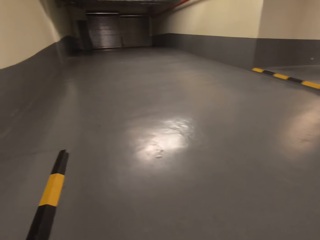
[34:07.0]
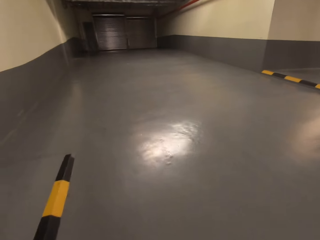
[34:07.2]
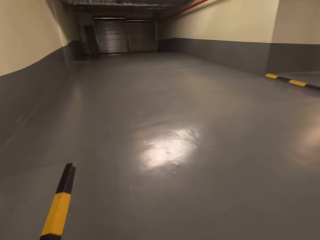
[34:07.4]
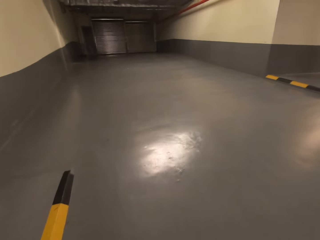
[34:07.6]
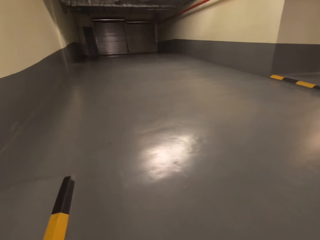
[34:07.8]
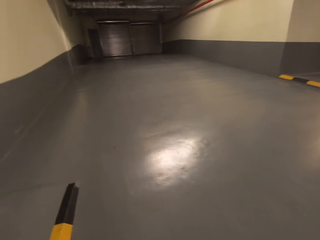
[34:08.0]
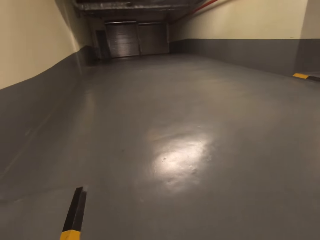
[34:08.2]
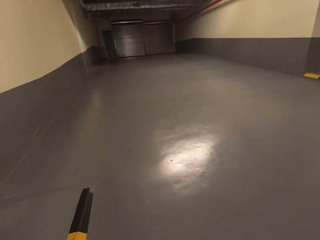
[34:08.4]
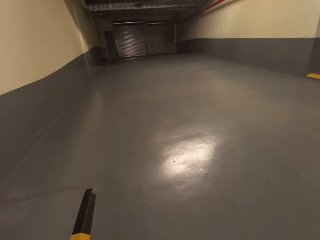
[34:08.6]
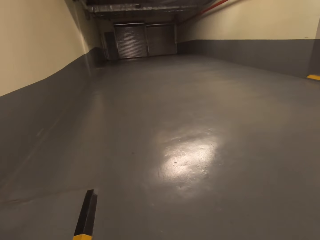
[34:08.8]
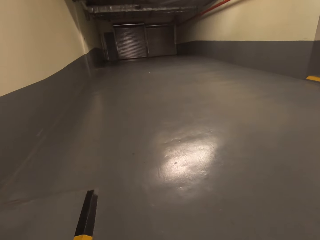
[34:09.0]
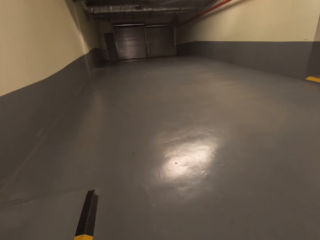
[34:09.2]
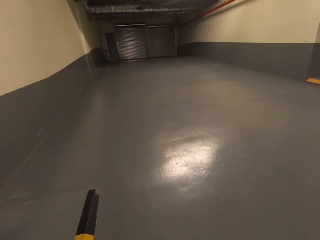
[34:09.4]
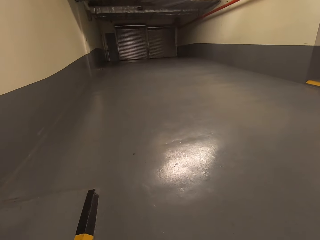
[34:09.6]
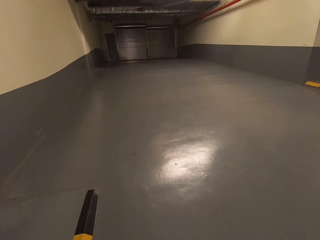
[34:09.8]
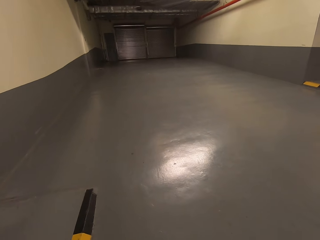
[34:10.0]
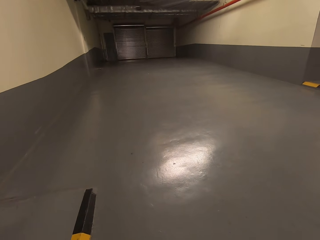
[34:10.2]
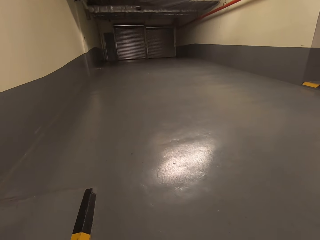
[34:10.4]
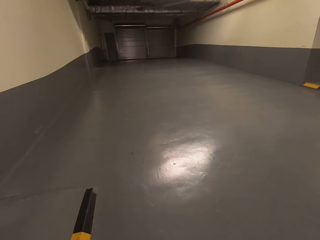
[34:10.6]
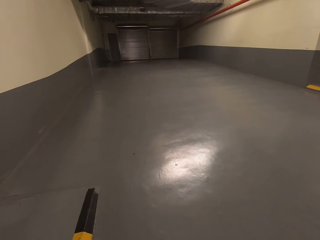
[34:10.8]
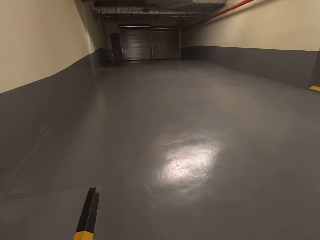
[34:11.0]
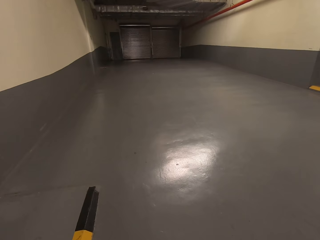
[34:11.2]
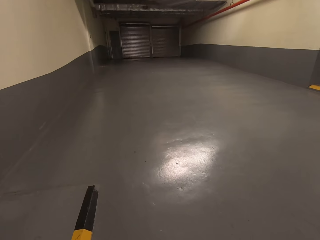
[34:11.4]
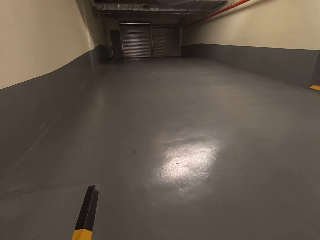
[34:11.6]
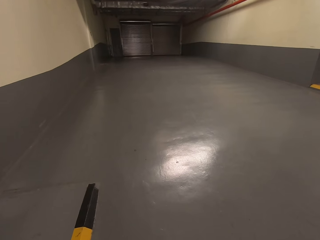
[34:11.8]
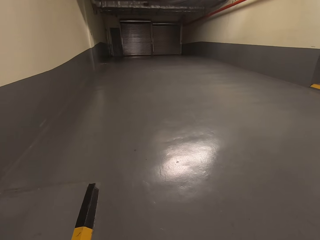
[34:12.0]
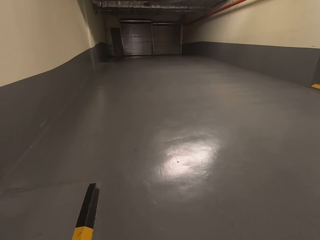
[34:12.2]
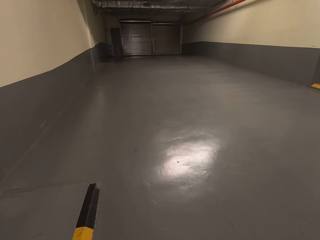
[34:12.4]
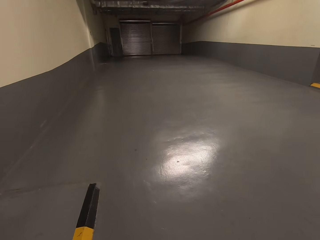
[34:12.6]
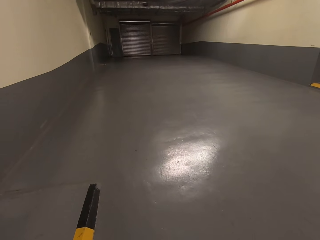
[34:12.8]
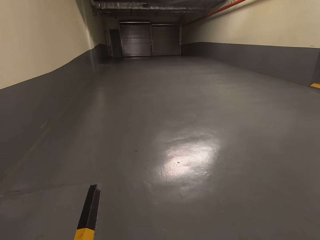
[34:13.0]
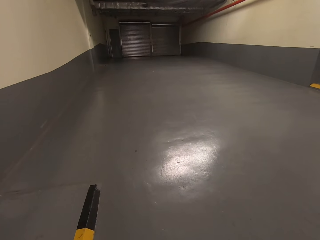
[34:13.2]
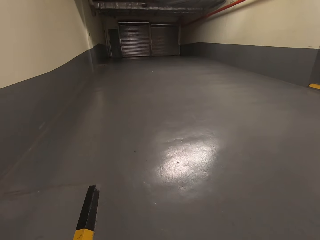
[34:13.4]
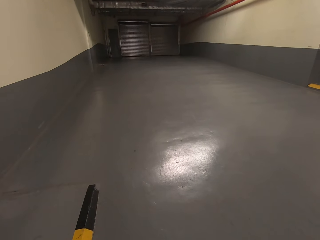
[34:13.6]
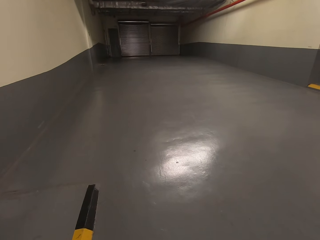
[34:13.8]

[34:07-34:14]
The camera wearer stops walking.

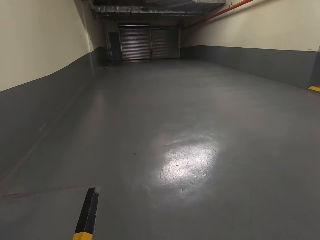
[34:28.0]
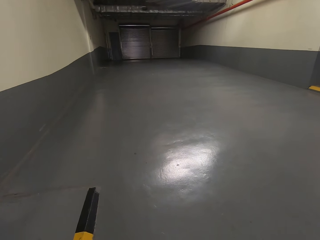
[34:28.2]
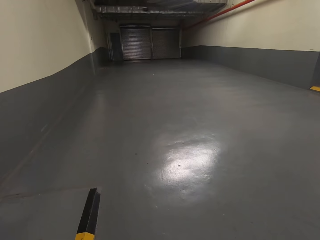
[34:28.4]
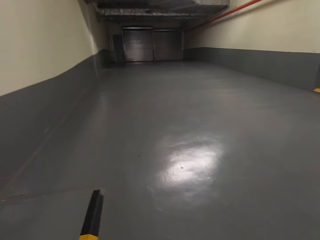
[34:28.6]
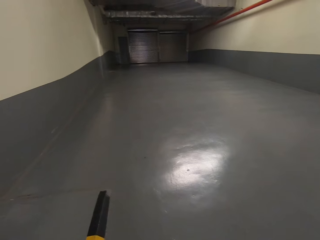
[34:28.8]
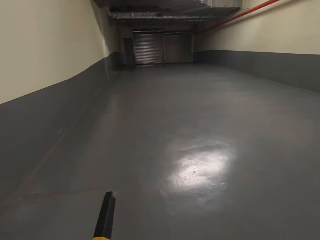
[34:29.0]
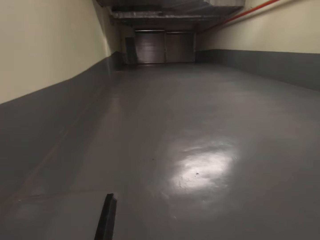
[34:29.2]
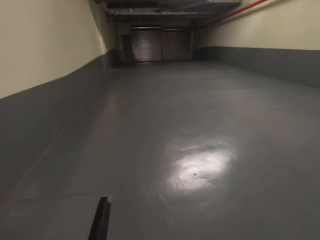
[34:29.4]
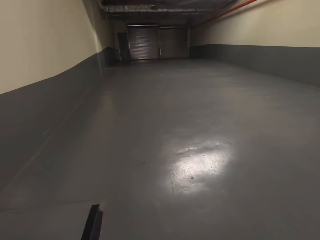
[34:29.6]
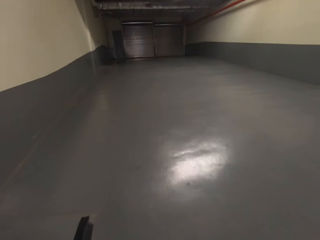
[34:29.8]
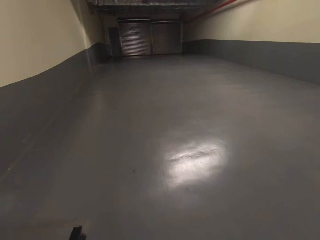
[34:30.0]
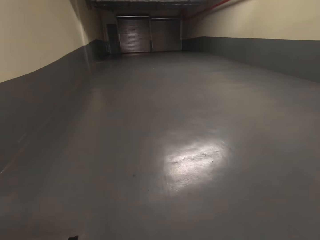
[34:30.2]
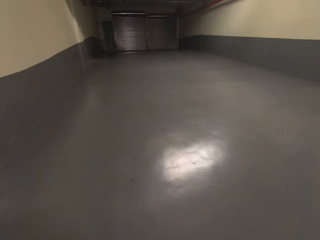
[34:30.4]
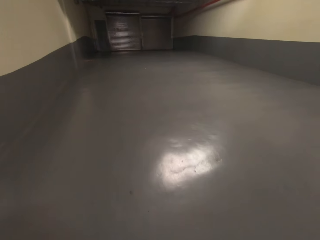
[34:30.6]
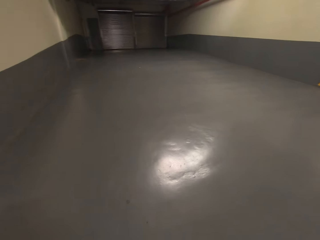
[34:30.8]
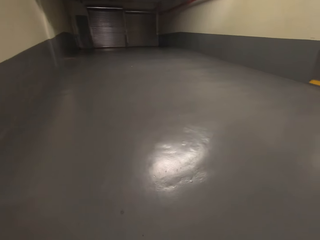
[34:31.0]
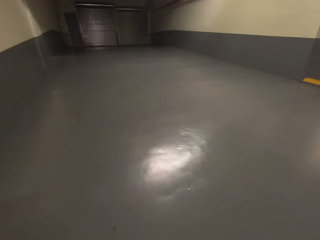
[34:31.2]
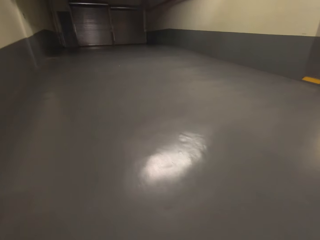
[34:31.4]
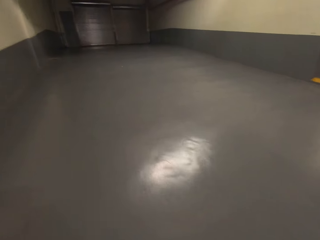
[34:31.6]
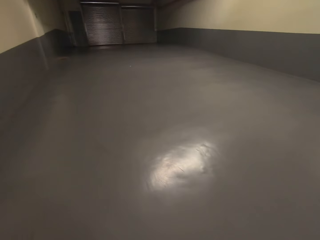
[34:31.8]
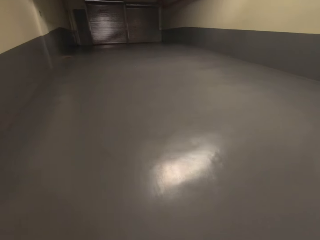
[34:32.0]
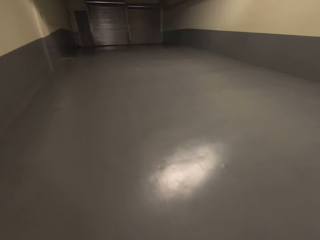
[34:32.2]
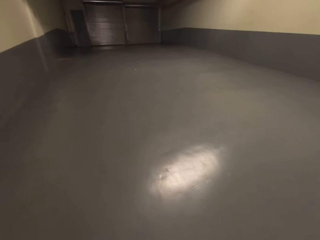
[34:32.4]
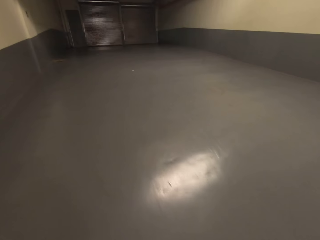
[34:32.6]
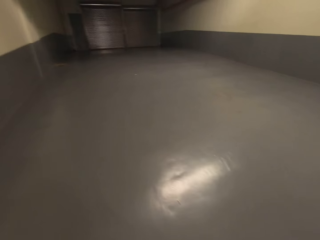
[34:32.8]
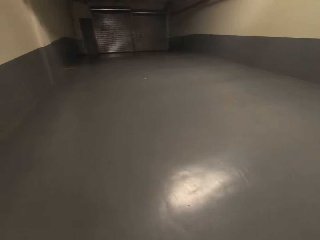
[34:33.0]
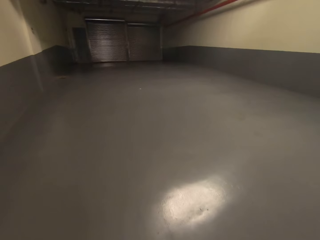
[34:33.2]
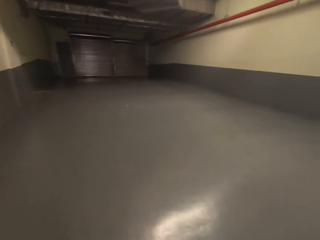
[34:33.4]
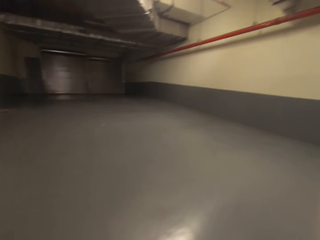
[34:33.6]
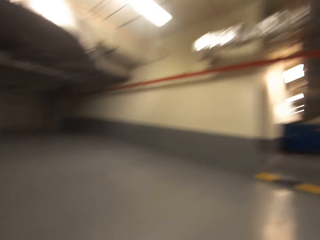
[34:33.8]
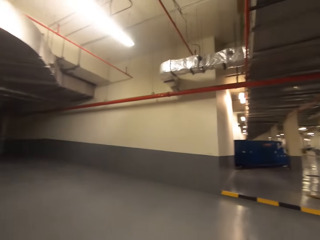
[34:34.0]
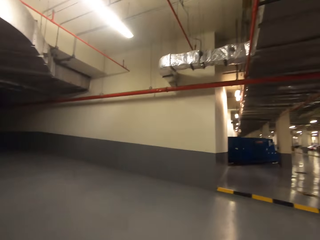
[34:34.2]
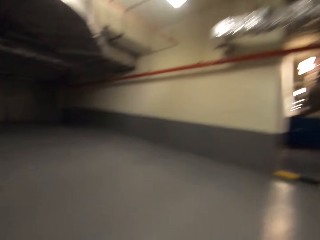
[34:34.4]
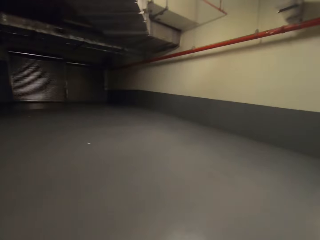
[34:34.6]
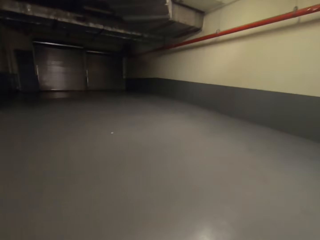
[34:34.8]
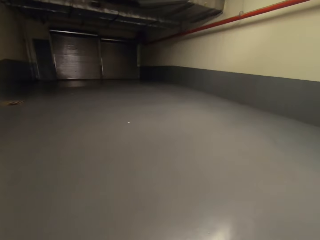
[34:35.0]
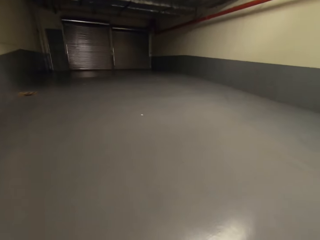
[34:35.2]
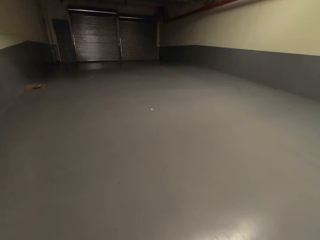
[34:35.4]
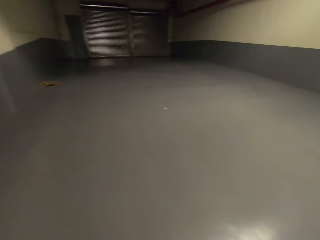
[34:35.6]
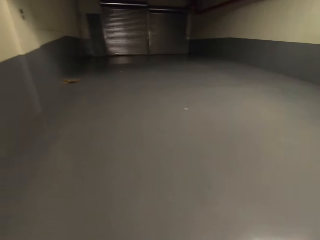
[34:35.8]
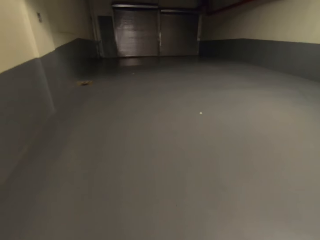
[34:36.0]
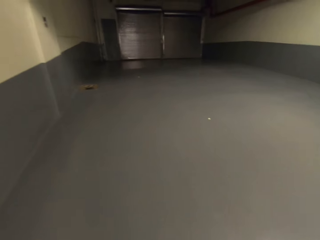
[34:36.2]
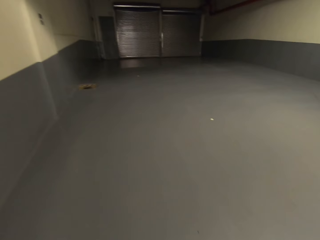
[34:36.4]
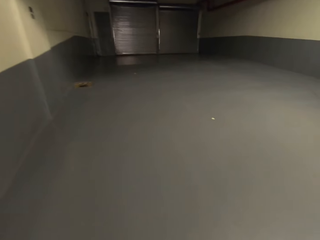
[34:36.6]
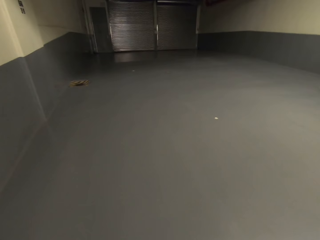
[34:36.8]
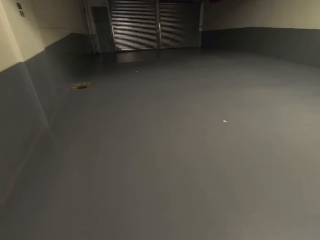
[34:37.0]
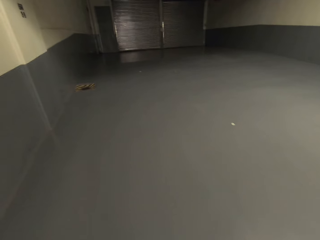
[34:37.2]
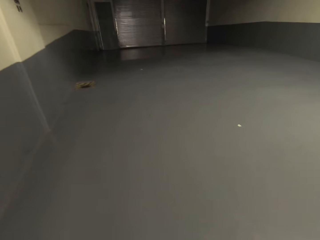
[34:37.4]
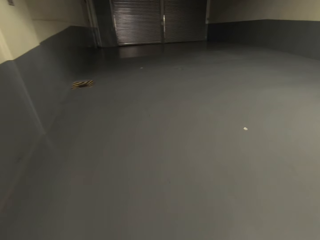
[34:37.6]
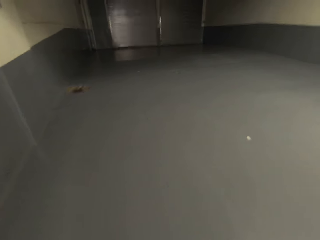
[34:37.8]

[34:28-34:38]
The camera wearer walks in the underground parking space. They look aside. They walk in the underground parking space.

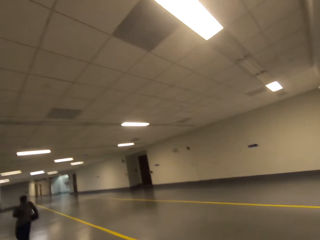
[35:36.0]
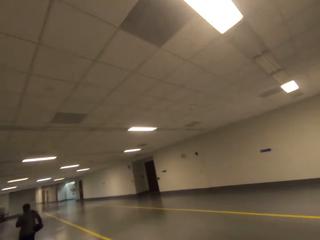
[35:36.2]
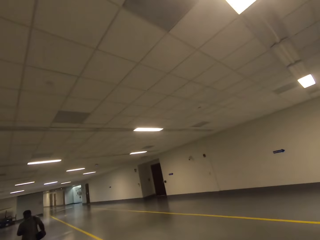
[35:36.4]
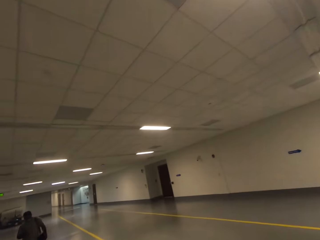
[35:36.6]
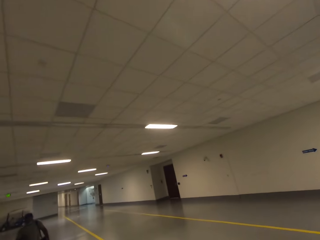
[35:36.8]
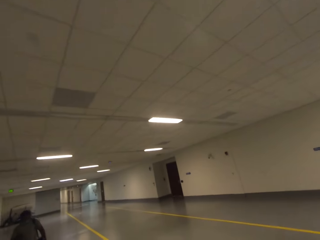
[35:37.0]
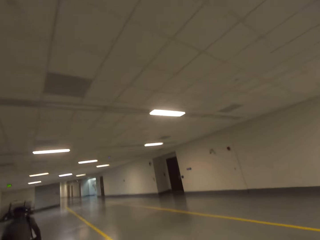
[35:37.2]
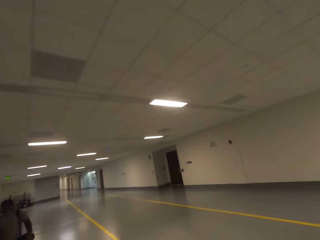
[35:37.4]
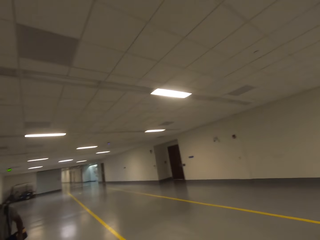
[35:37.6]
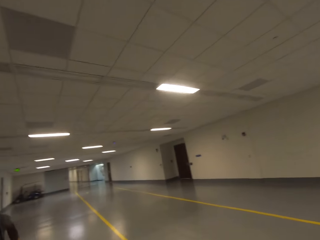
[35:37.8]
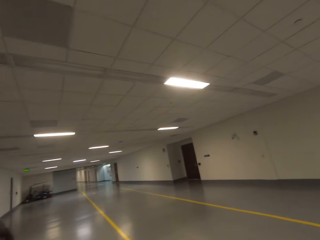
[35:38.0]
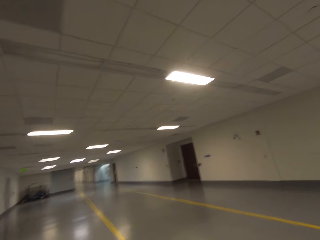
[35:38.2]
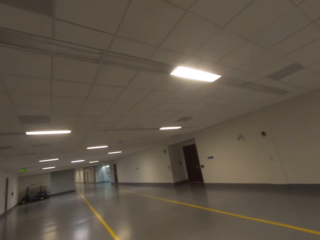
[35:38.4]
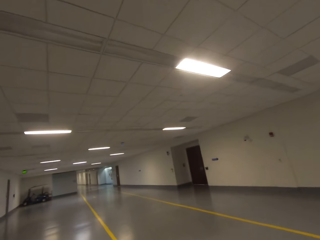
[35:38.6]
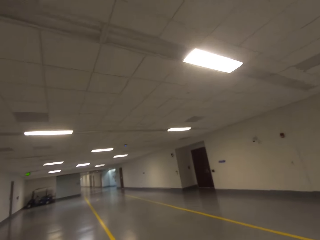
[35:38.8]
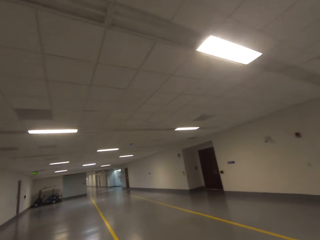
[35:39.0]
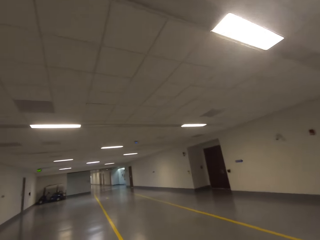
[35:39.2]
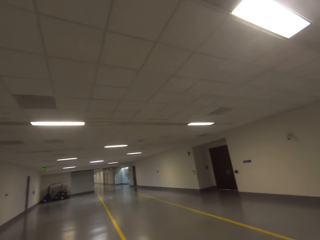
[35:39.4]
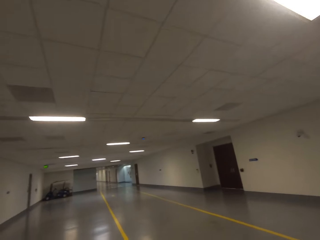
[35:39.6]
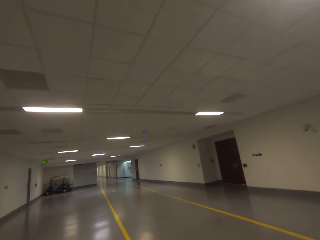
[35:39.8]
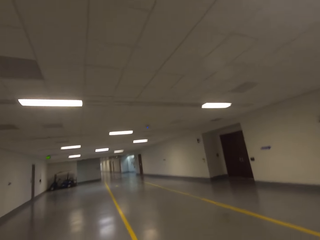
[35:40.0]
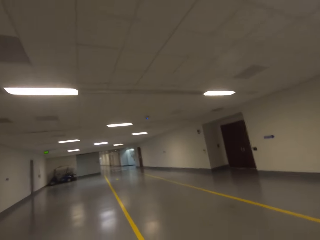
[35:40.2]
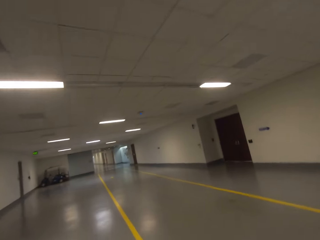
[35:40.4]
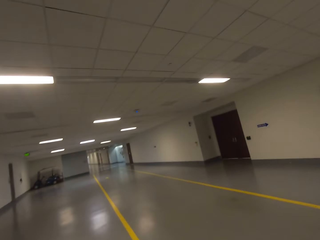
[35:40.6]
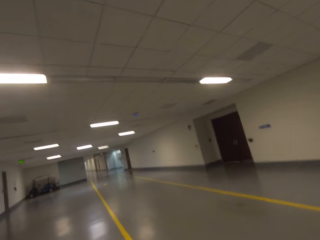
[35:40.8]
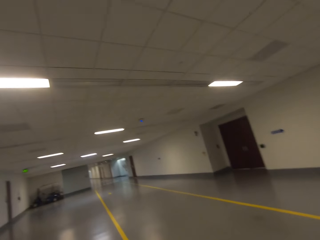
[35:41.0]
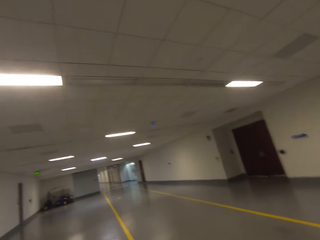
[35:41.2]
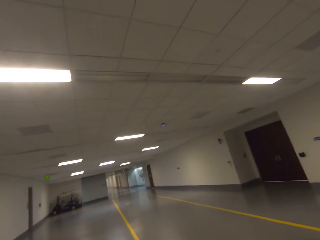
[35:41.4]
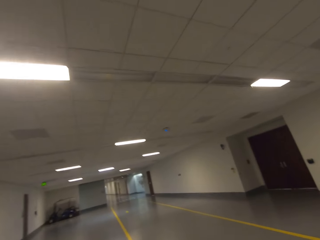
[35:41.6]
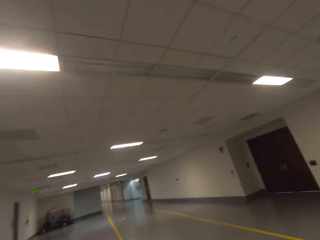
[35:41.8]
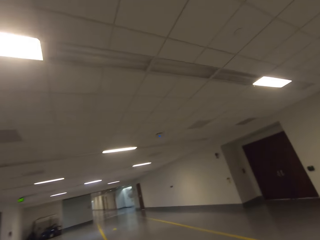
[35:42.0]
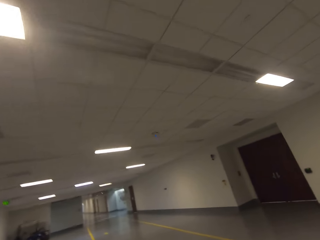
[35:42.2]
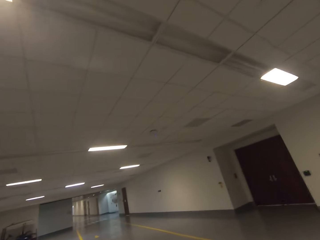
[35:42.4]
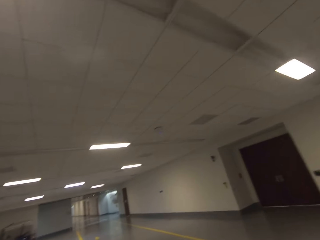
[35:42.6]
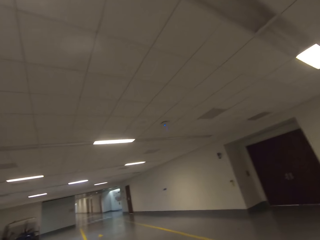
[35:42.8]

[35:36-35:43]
The camera wearer walks in the building.
